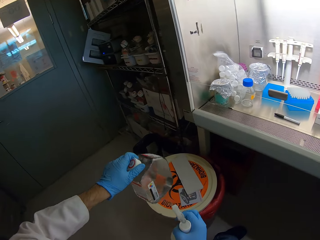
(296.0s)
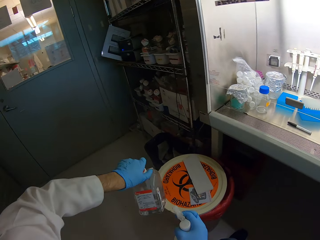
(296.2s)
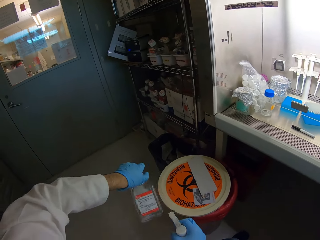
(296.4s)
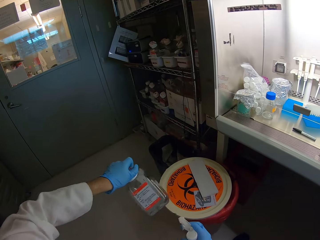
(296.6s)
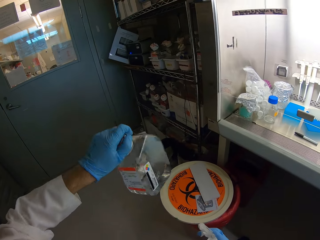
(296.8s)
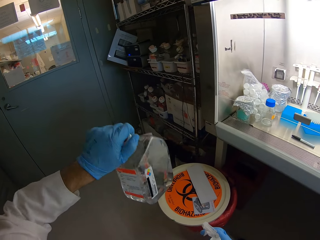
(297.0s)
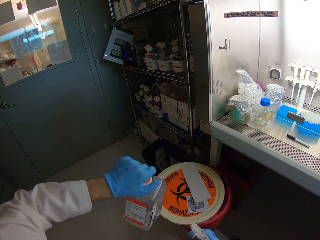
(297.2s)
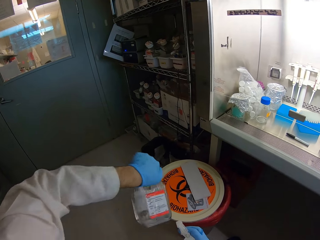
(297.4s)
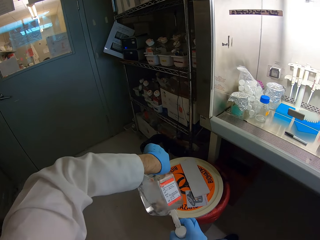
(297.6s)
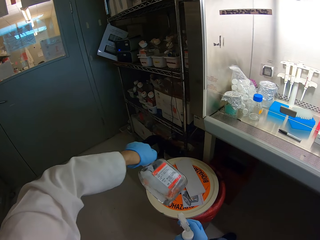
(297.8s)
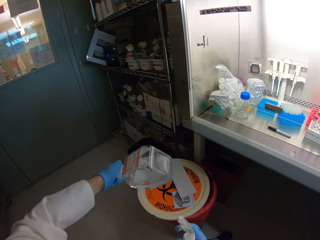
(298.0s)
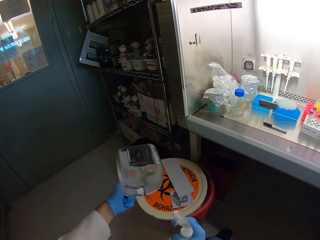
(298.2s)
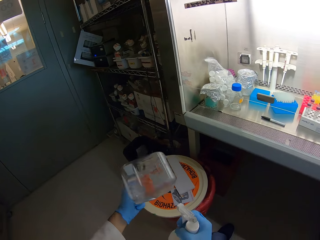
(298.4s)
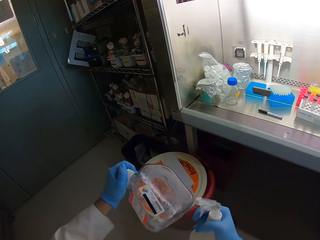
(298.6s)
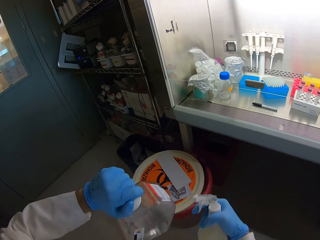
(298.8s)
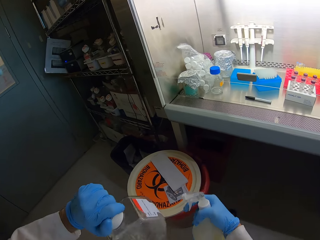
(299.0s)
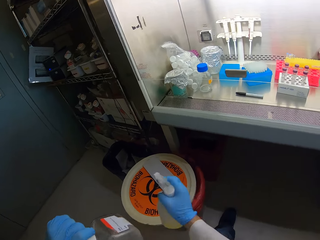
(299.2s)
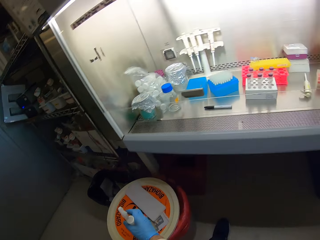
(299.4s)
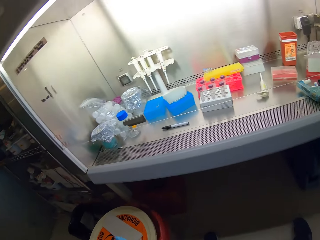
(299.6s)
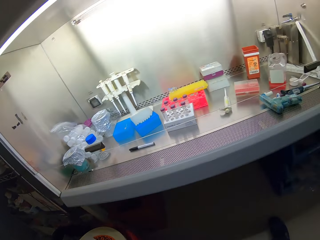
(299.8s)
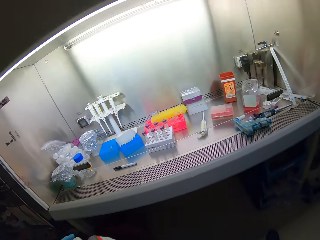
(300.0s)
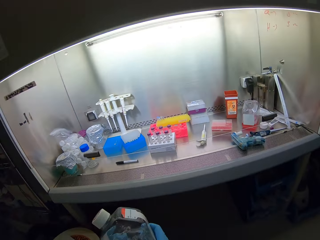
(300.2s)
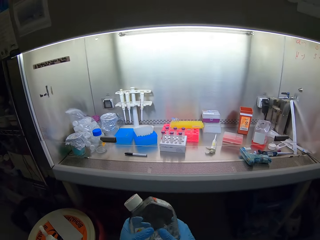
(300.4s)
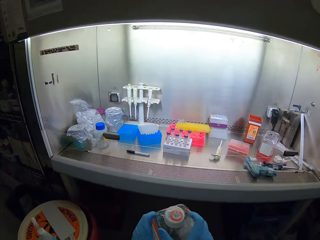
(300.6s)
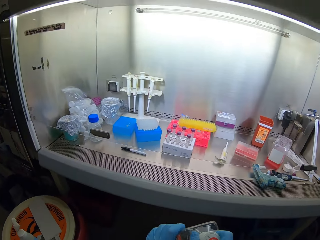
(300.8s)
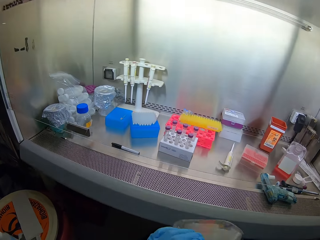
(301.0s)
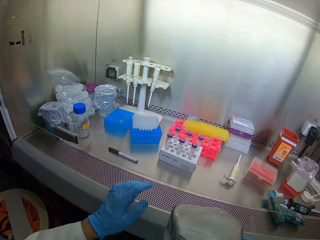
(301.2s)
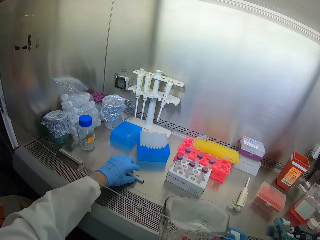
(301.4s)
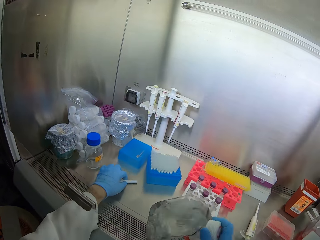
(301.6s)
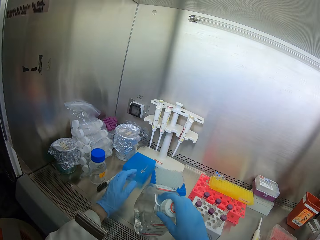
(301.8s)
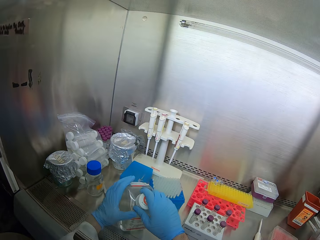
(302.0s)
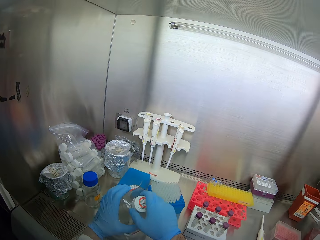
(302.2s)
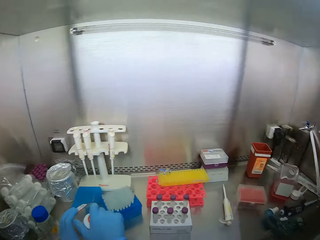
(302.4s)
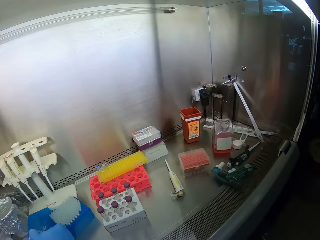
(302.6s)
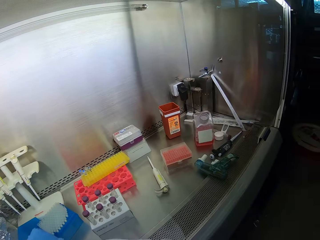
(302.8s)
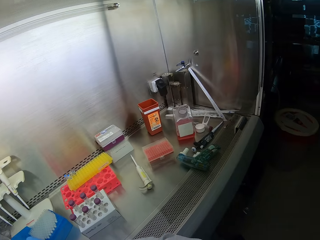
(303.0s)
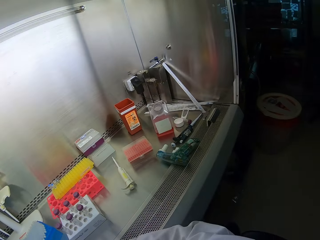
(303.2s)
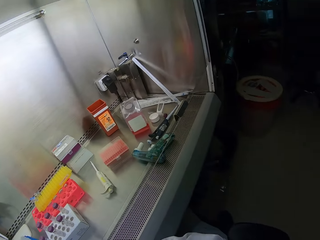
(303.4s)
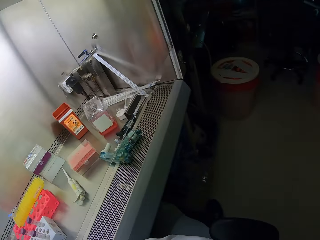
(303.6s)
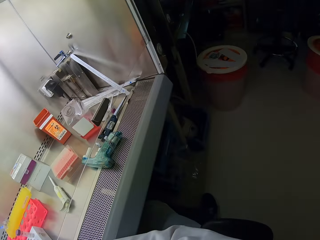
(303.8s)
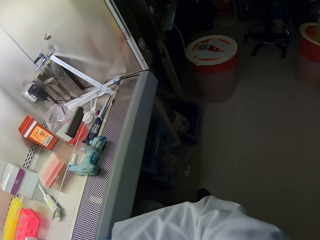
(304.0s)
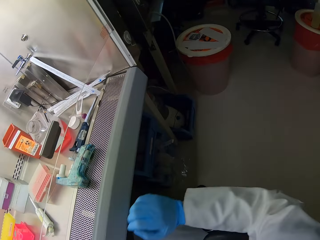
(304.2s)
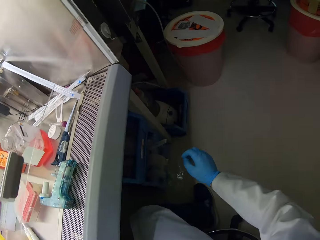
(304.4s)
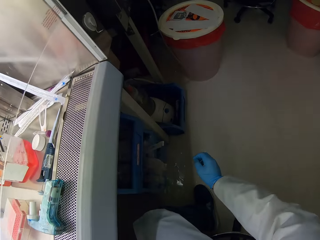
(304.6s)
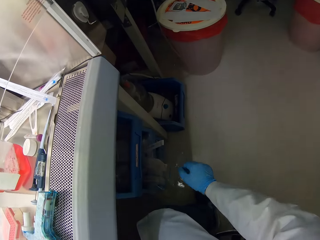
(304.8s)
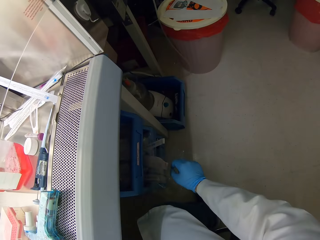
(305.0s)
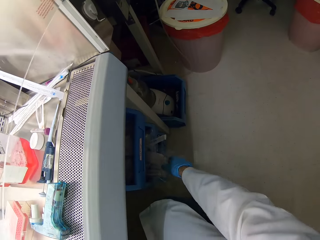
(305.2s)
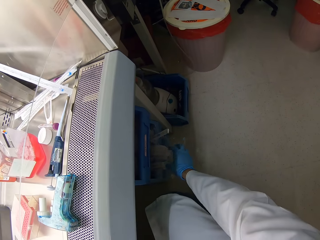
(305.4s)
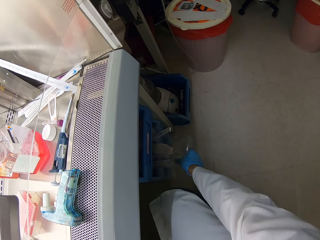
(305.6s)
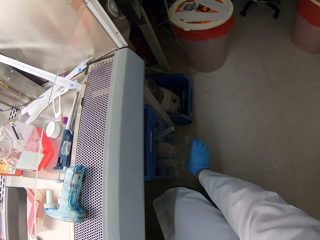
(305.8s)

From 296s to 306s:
The camera wearer sanitizes the bottle. They shake the bottle. They place the bottle in the cabin top. They open the bottle.

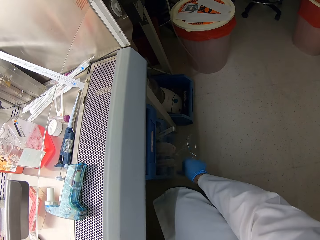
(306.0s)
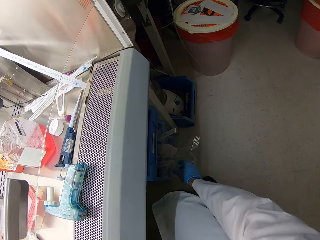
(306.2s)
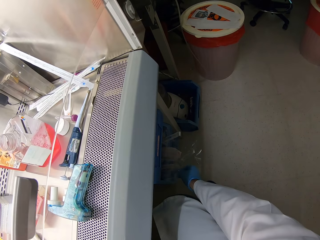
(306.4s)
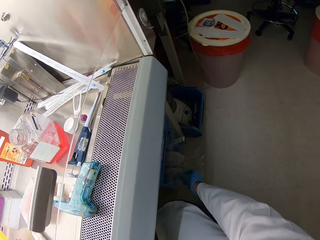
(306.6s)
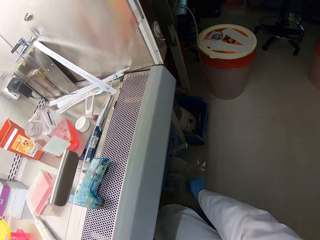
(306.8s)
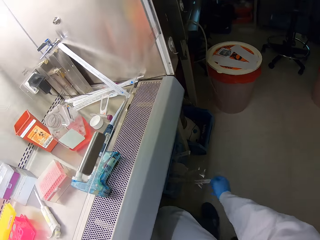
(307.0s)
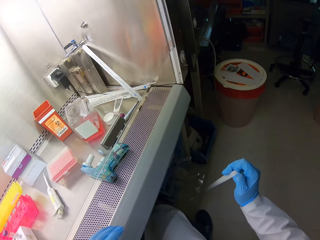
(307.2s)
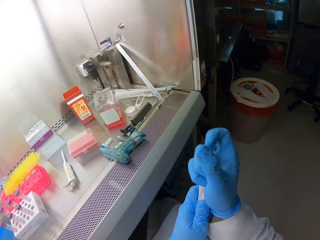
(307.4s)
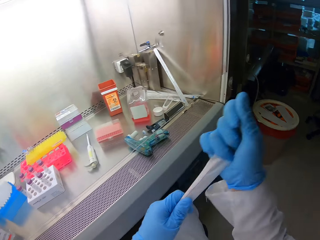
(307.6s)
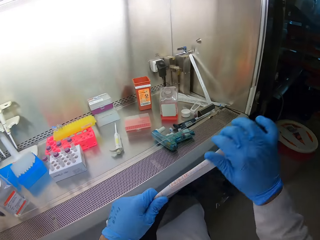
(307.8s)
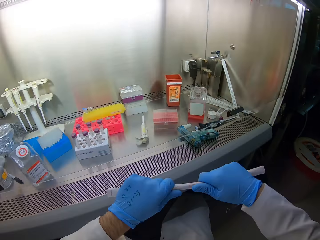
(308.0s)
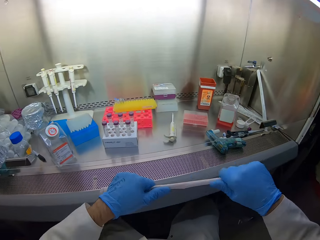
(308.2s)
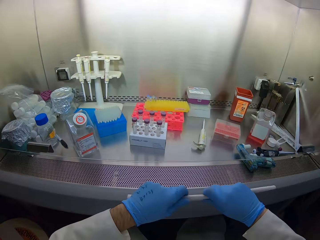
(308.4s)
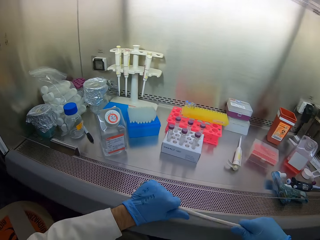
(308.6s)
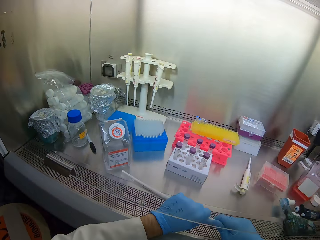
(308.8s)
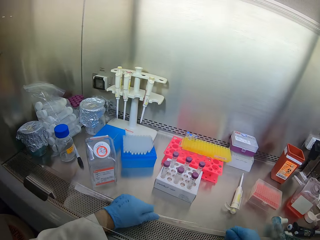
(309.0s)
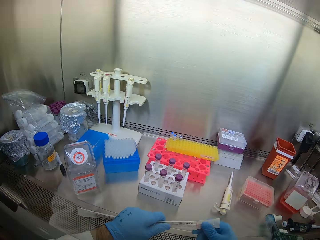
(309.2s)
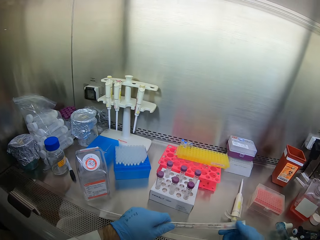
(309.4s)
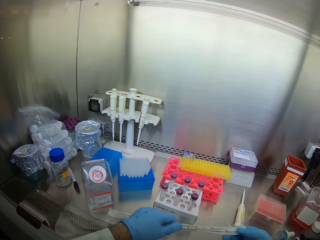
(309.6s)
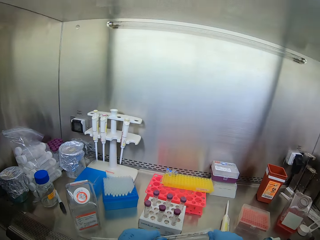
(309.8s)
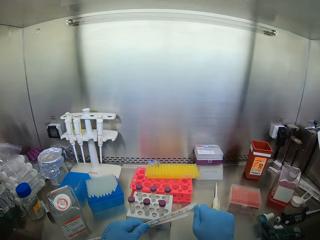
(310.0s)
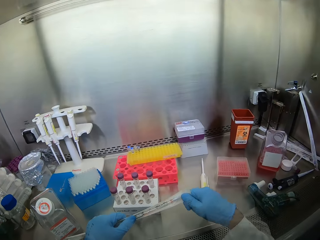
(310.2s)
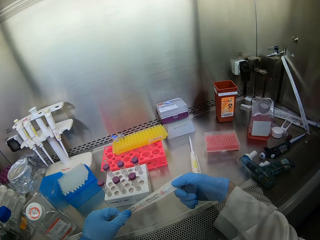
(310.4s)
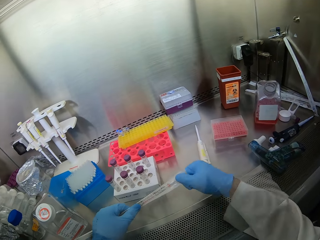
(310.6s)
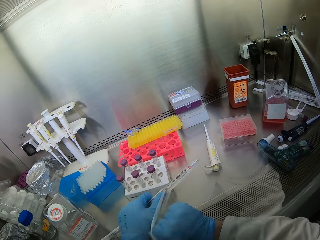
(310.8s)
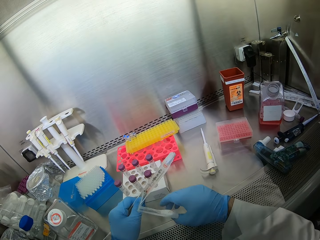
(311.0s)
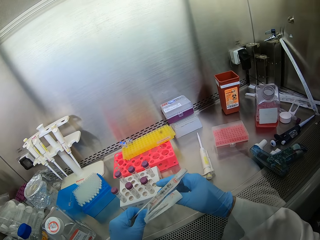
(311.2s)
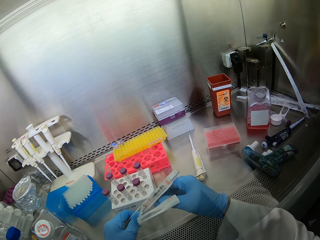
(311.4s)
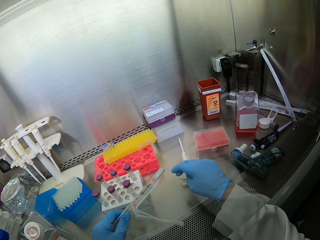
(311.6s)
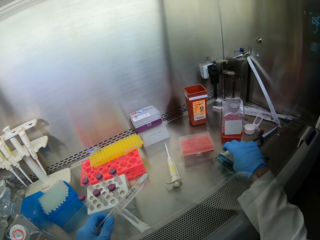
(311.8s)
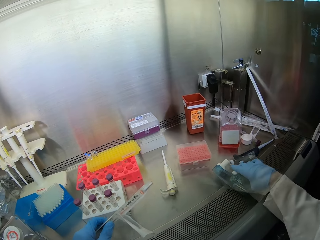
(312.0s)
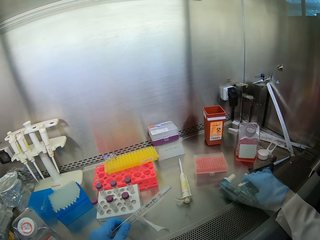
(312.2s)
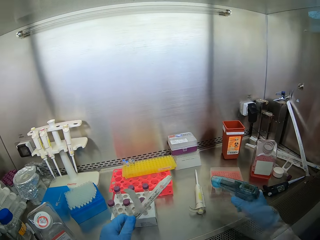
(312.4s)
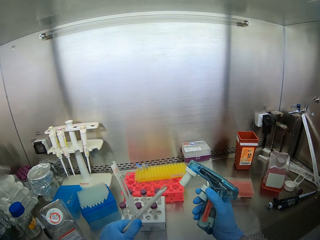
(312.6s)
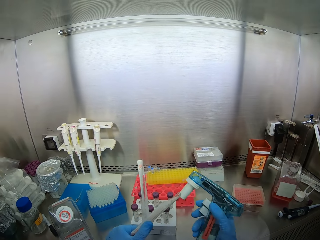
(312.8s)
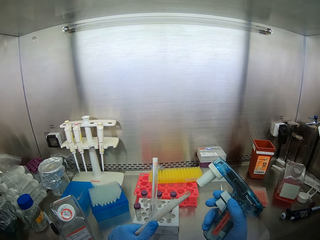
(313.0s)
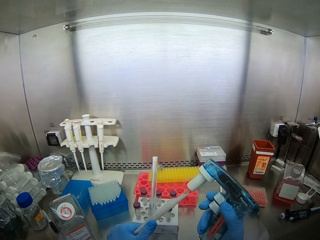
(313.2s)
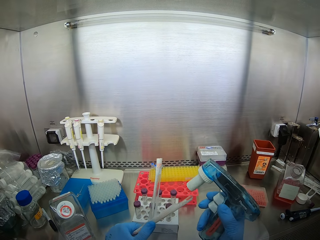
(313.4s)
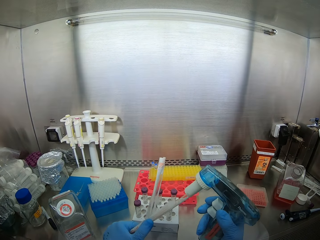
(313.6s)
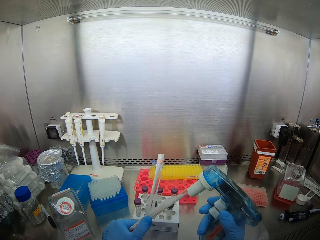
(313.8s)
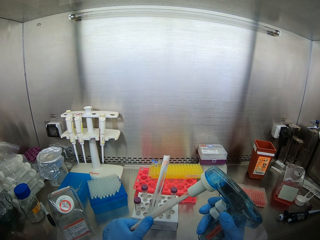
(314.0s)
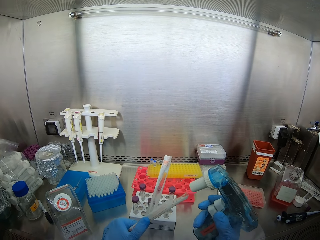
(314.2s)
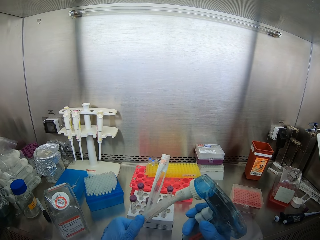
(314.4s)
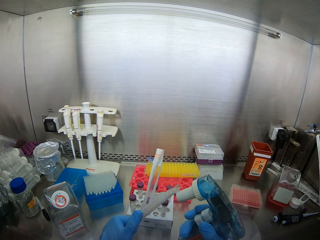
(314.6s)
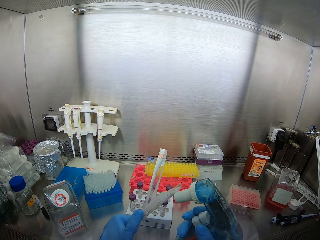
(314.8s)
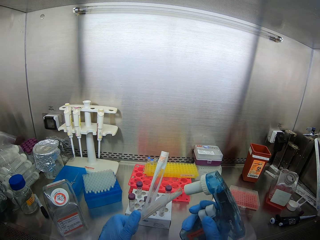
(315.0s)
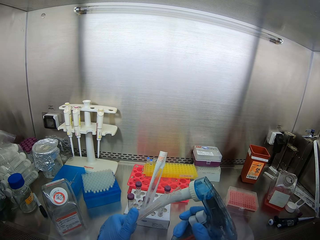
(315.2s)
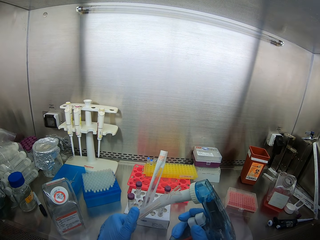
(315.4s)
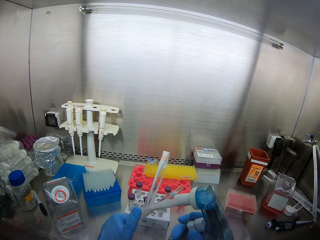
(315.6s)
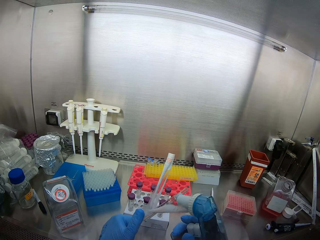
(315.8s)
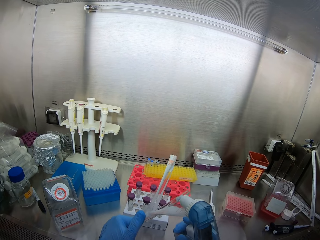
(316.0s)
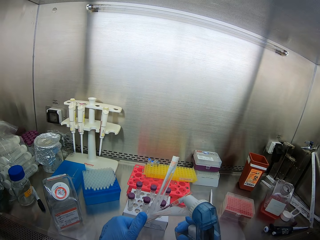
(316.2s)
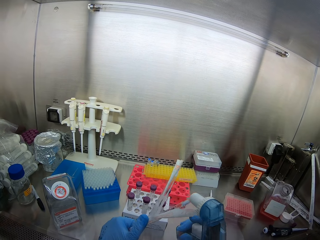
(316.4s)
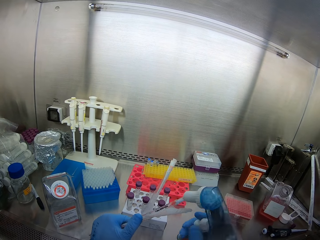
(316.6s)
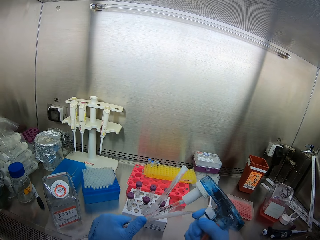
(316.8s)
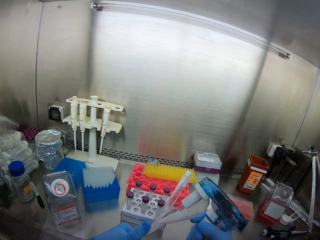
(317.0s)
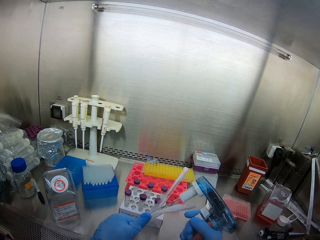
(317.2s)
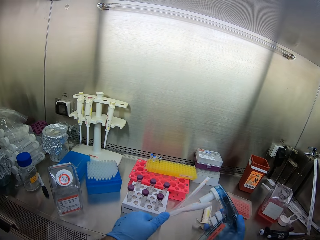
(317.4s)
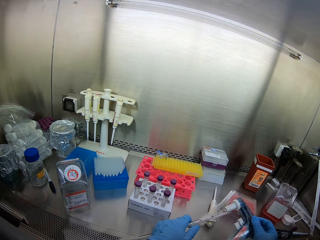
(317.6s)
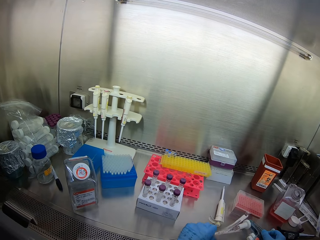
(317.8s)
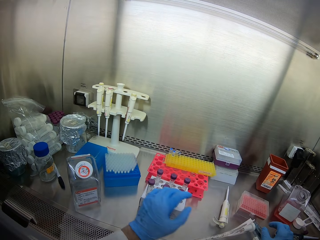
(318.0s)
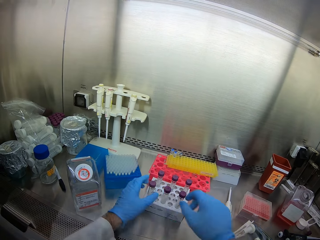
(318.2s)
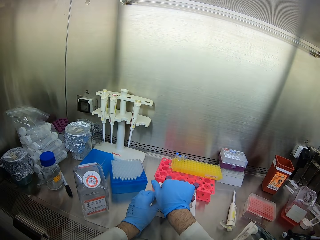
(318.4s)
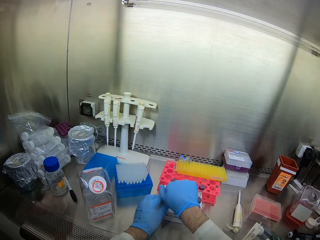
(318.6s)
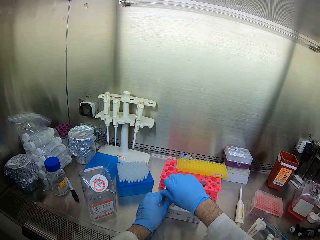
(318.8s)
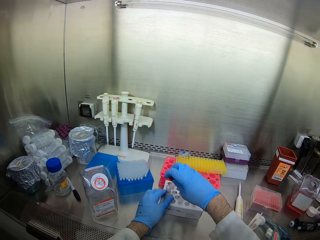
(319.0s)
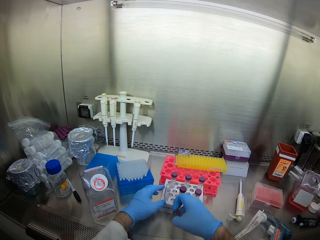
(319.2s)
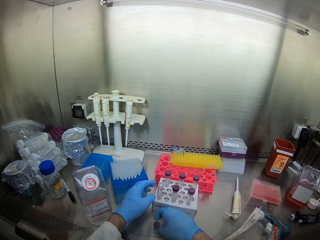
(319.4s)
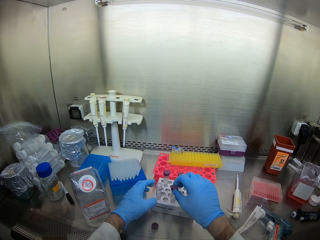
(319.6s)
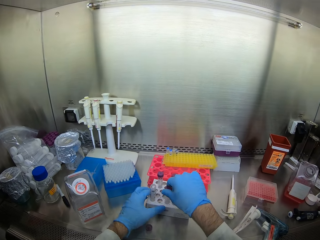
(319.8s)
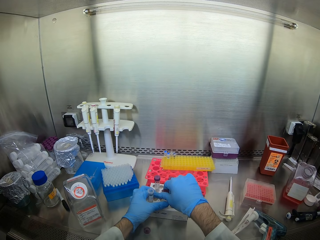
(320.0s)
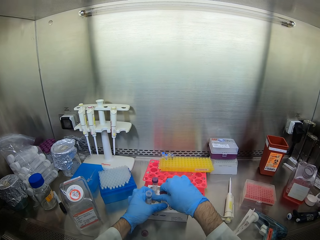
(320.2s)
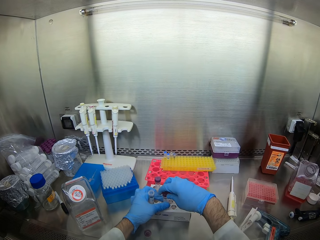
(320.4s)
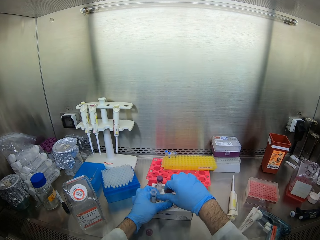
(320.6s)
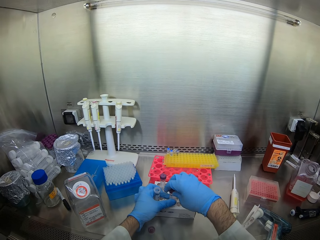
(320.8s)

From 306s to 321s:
The camera wearer opens a big pipette. They straighten a tube. They pick up a pipette controller. They connect the pipette controller to the pipette. They open the test tube lids.
